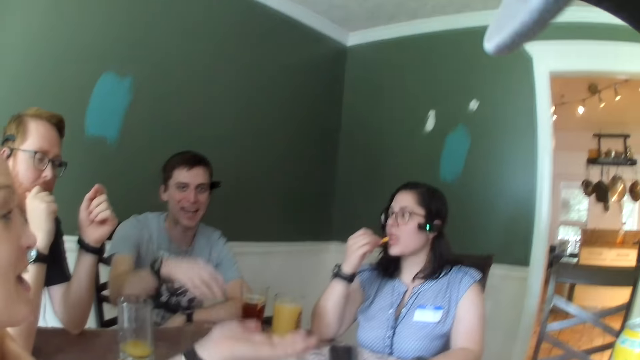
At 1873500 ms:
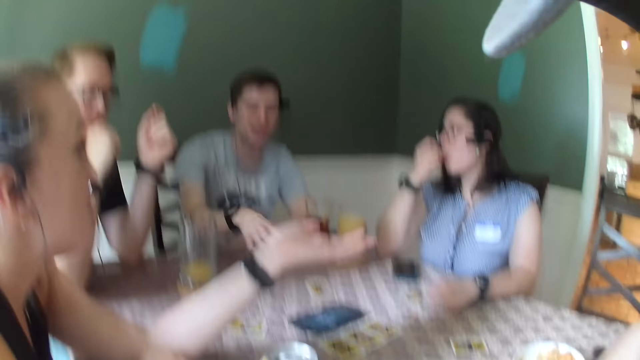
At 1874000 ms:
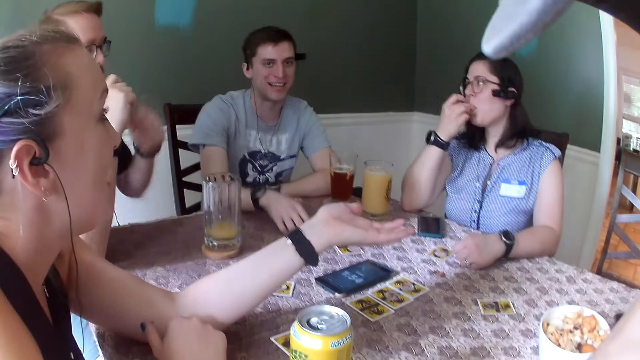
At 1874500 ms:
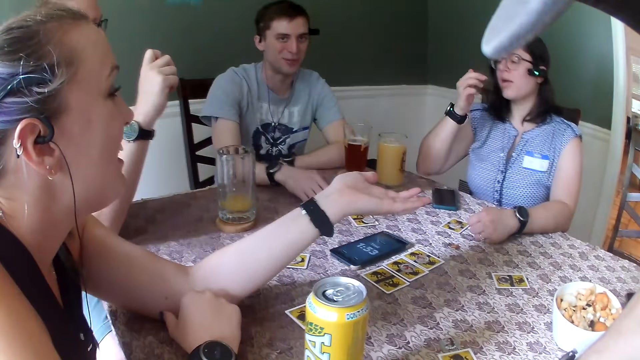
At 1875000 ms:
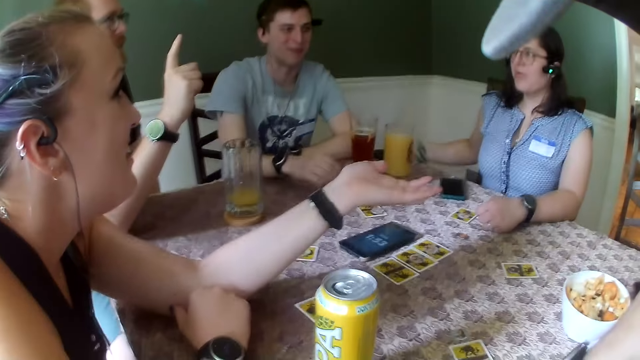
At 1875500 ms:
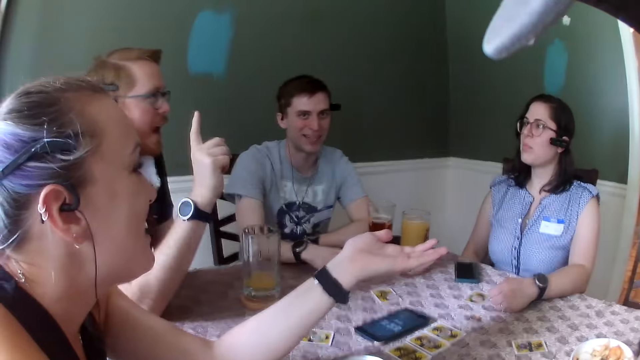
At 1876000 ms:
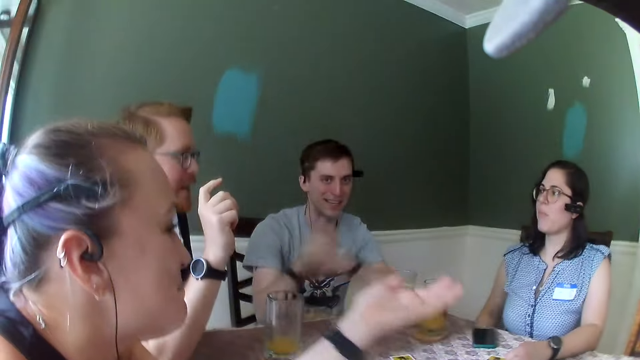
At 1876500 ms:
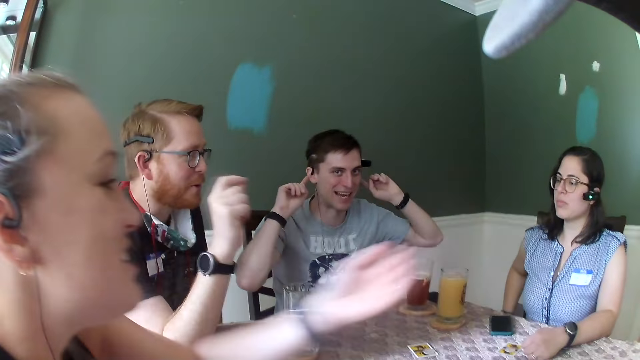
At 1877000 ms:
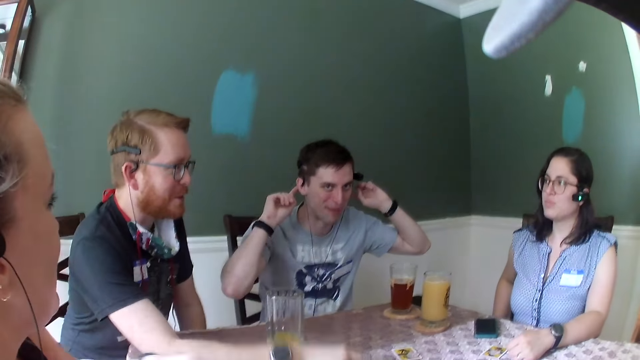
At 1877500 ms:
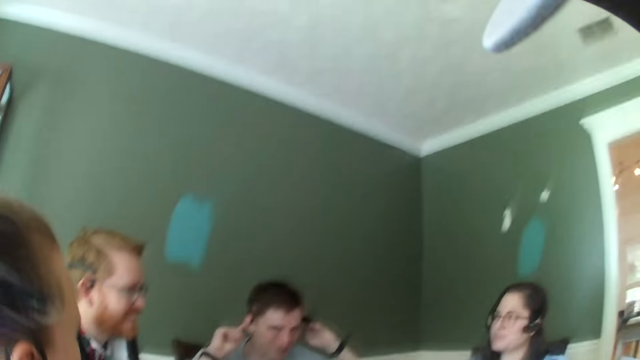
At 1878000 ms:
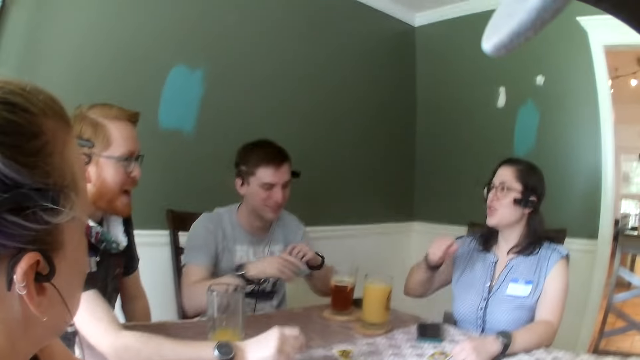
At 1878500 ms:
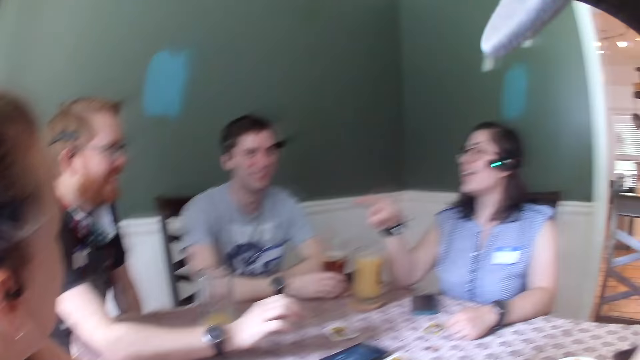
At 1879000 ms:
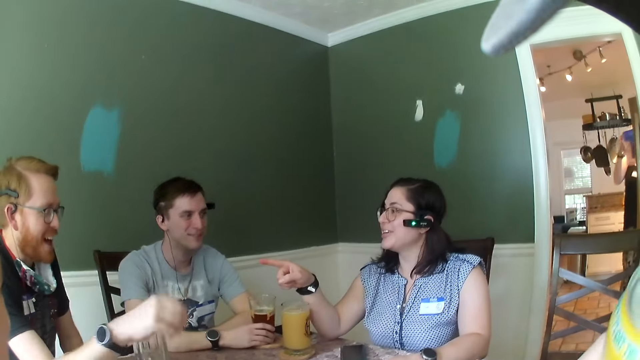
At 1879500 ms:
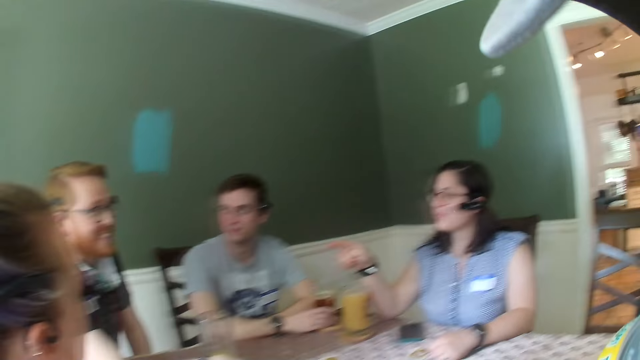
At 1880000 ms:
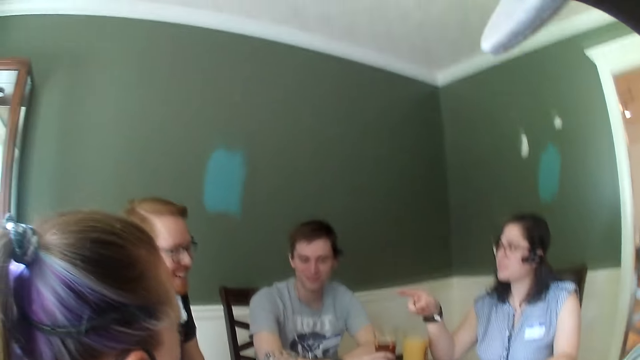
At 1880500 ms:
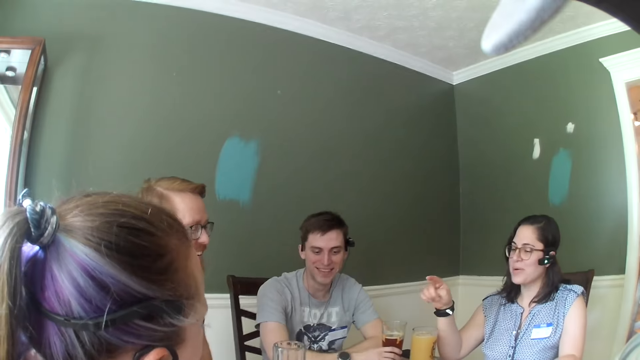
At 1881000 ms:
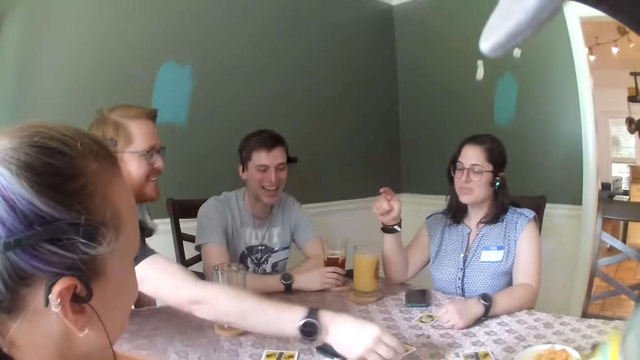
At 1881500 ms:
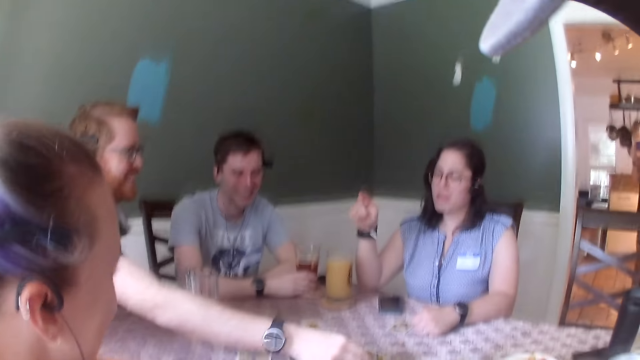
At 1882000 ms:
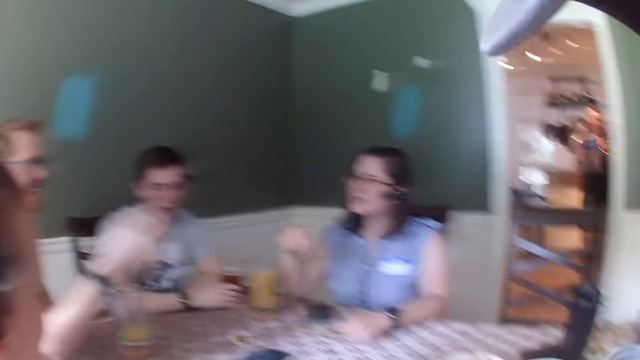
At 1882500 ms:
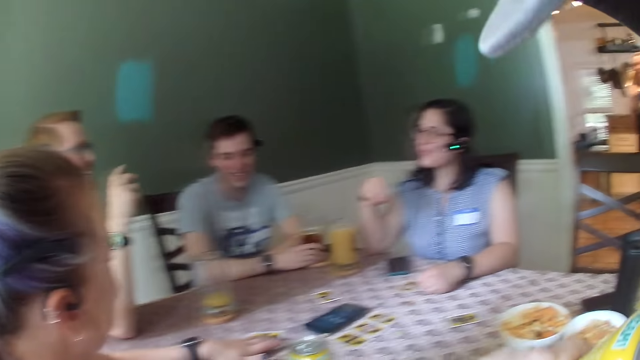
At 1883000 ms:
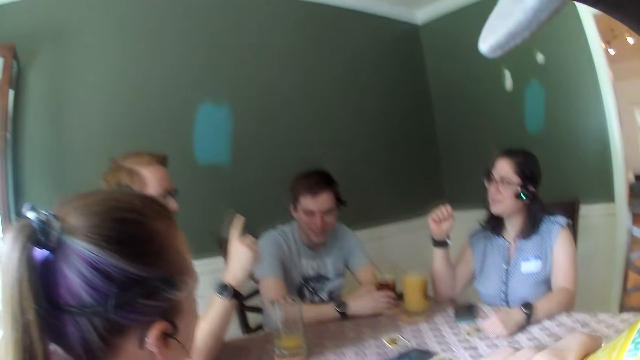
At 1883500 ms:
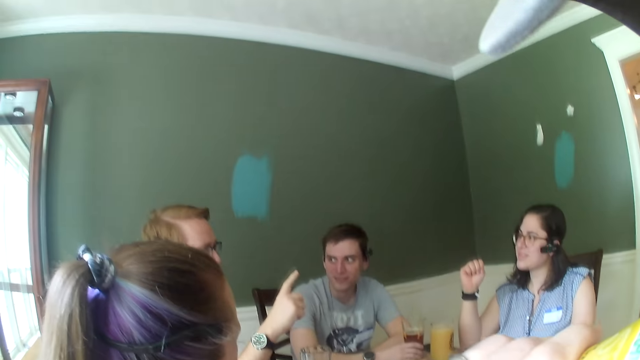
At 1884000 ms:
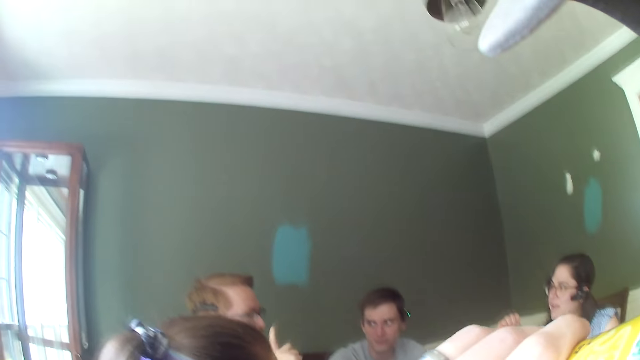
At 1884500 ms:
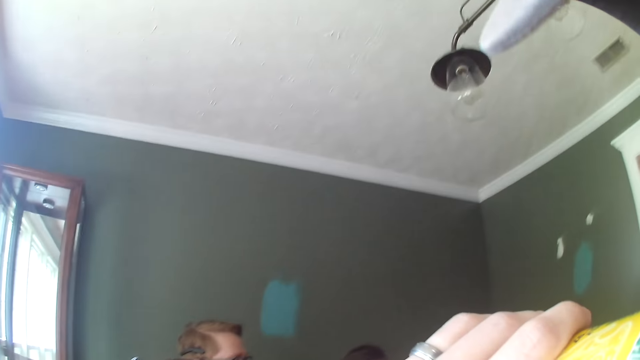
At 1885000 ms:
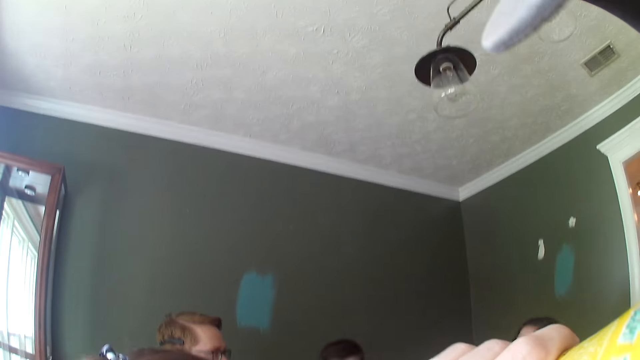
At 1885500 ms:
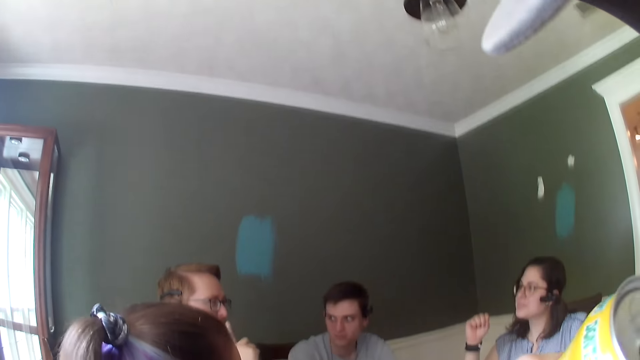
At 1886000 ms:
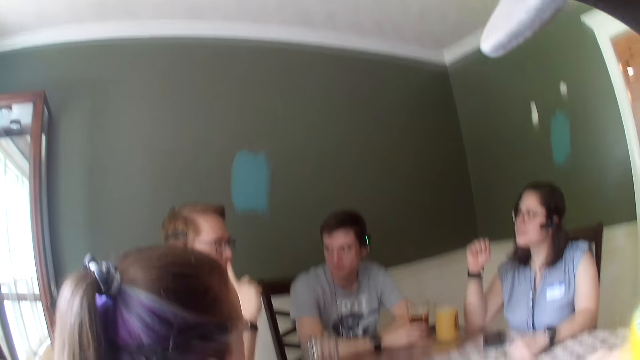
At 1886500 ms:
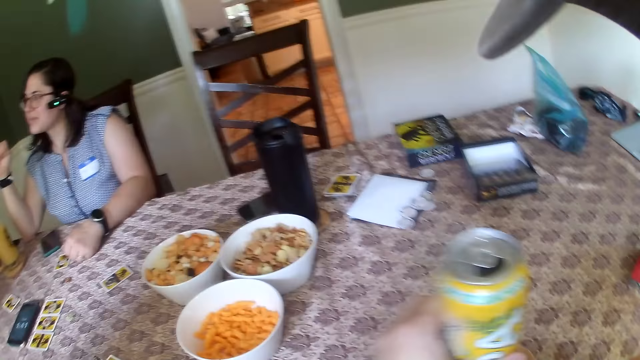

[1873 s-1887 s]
A woman eats a piece of cheese ball in her right hand. A man touches his ears with both hands. A man makes a gesture. The first man holds a glass of juice on the table with his right hand. The woman points at another man with her right hand. The camera wearer holds a can of beer in his left hand. A woman makes a gesture. The other man points at a token on the table with his right hand. The camera wearer drinks from the can of beer in his left hand. A man makes a gesture.

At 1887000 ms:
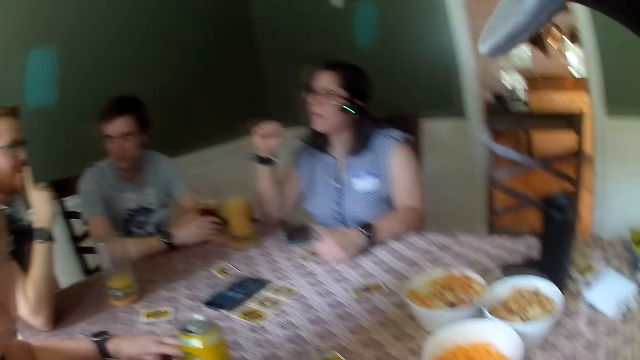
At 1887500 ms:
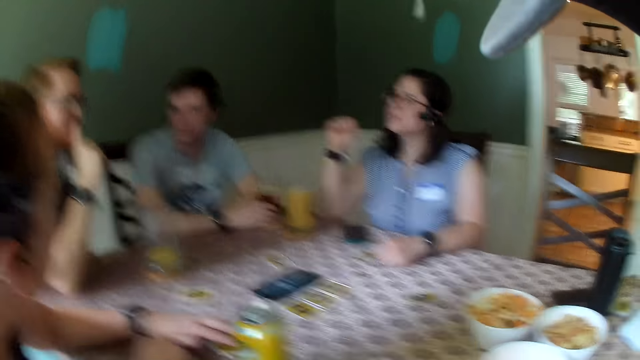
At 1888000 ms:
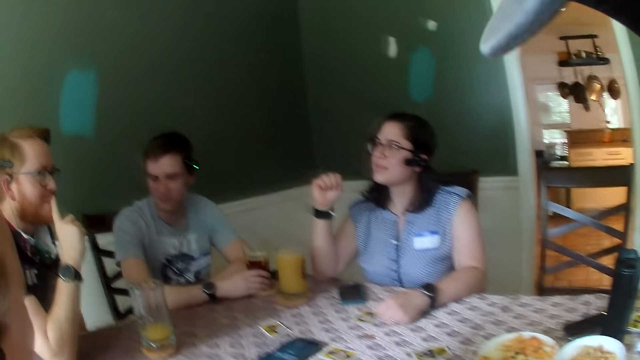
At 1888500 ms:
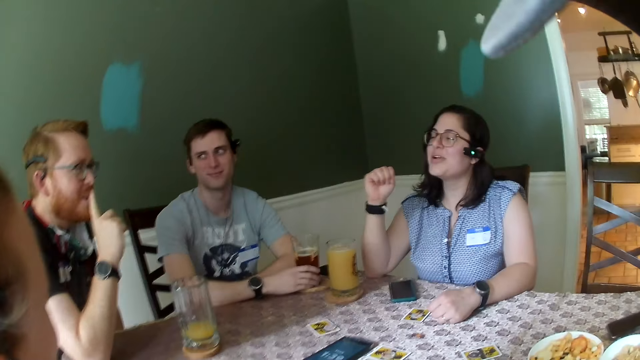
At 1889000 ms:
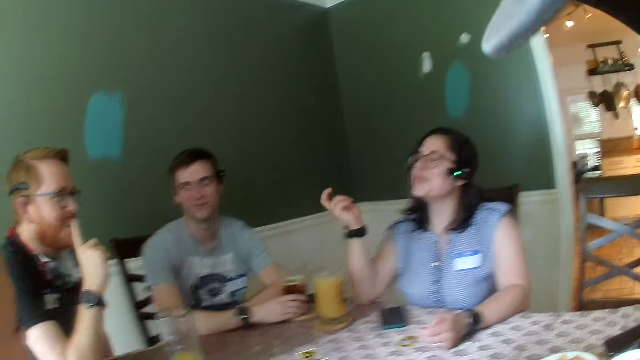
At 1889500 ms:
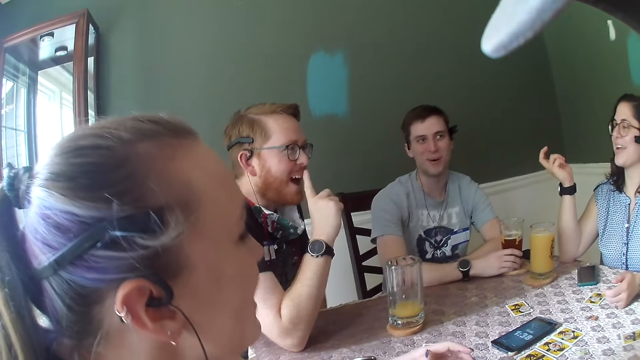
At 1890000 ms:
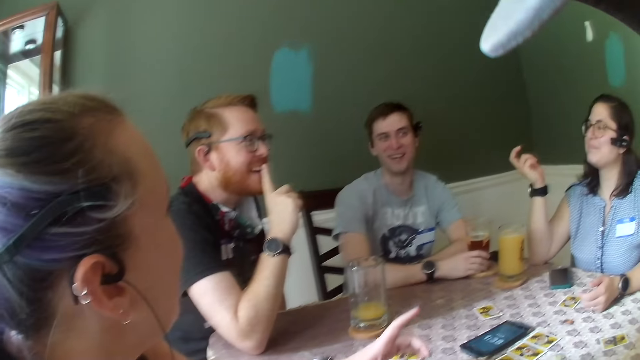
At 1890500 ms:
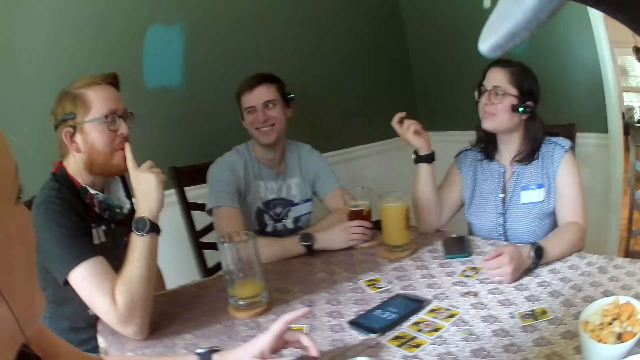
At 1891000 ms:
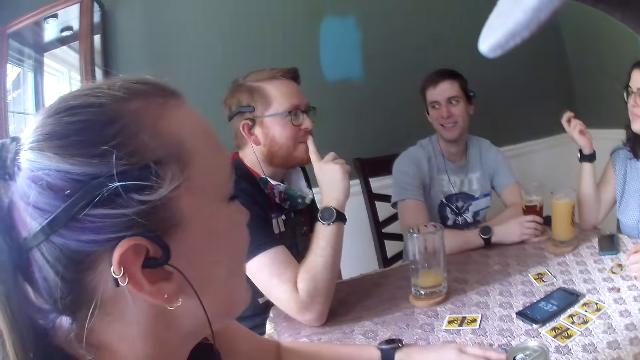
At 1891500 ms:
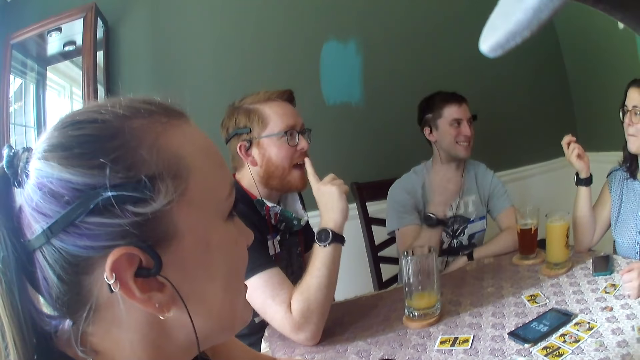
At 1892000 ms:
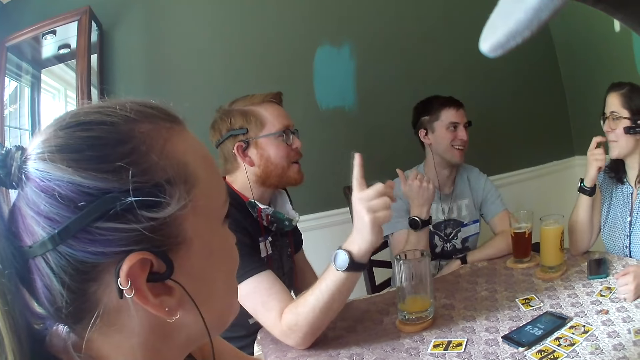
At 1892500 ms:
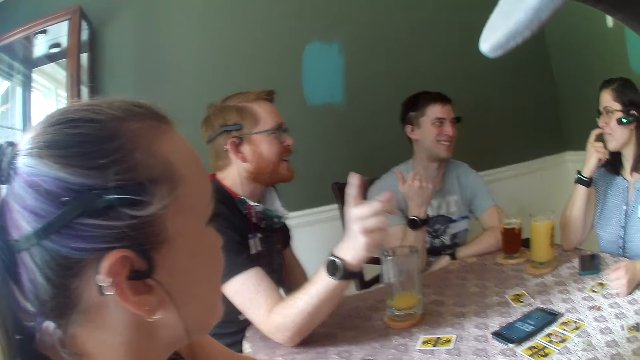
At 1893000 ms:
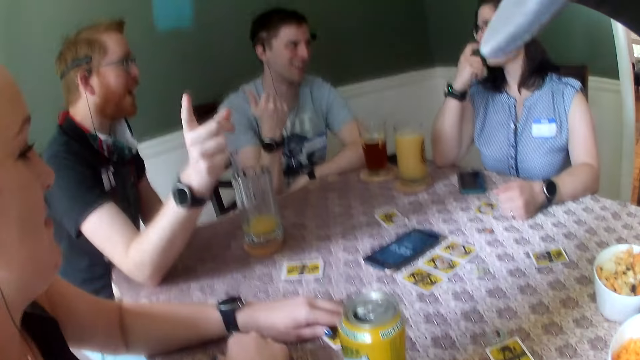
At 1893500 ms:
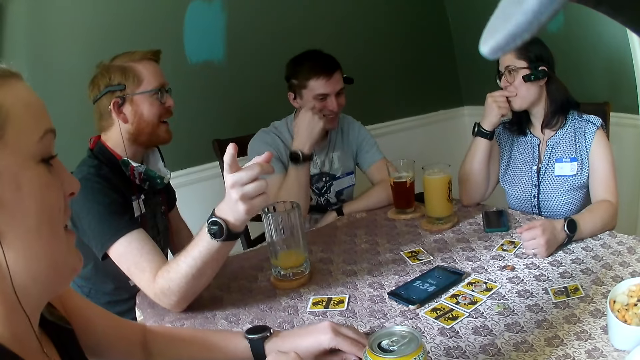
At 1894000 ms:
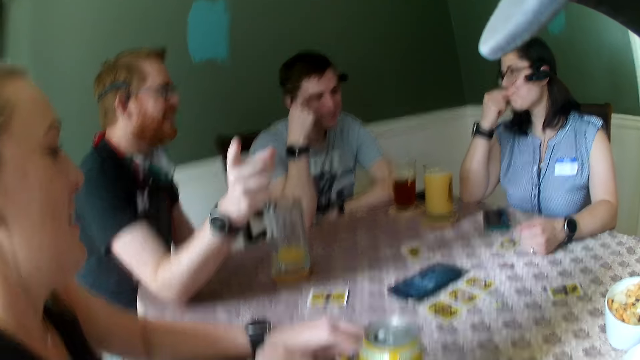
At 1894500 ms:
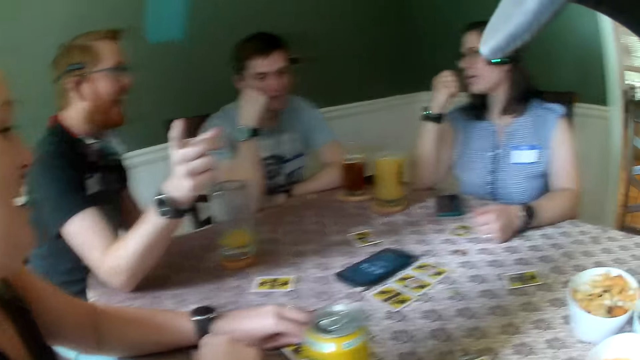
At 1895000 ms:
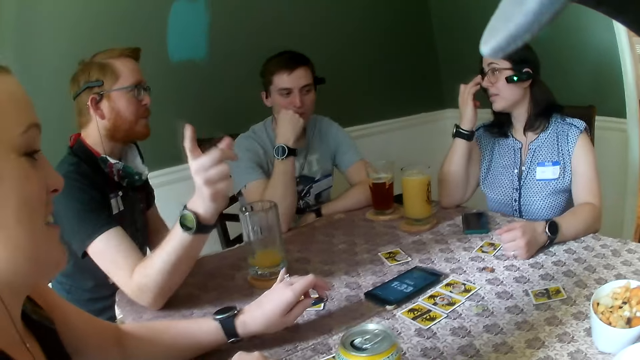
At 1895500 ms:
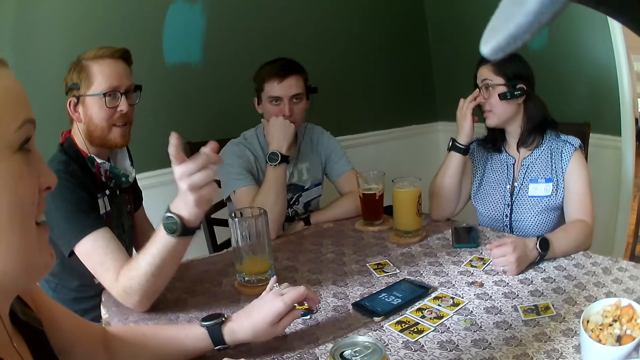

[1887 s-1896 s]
The camera wearer drops the can of beer in his left hand on the table. A man makes a gesture. The man points at the camera wearer.
